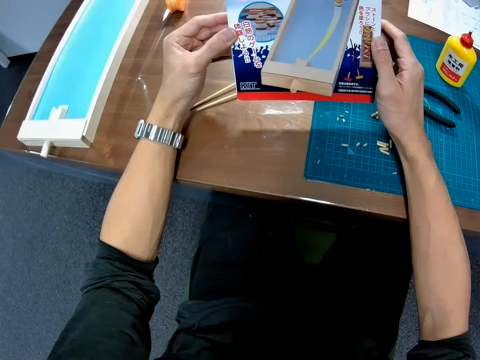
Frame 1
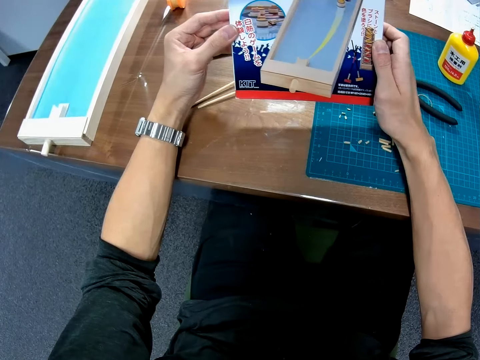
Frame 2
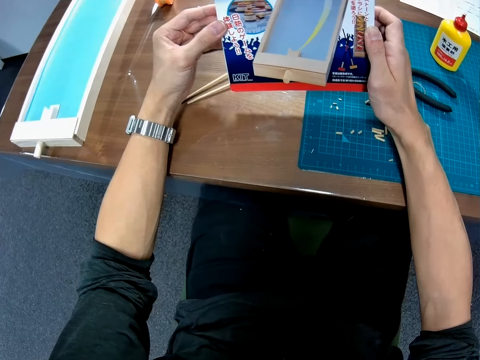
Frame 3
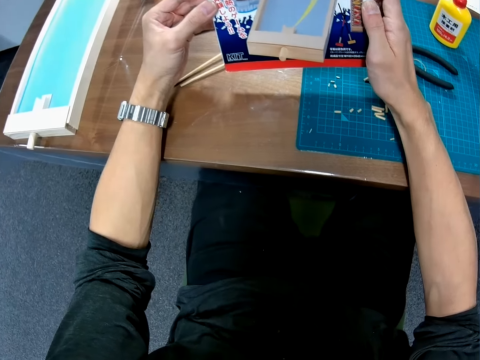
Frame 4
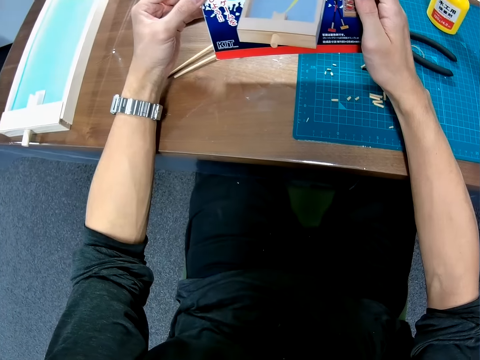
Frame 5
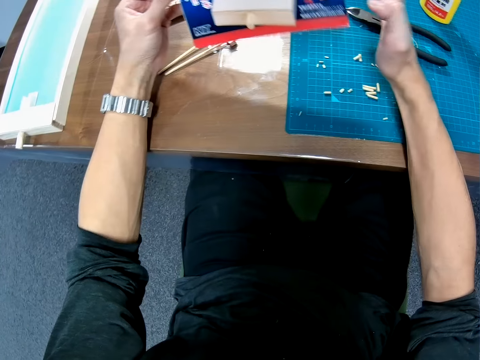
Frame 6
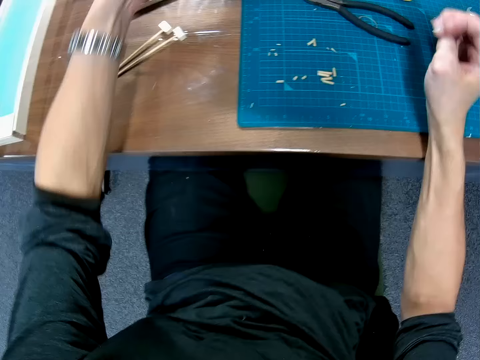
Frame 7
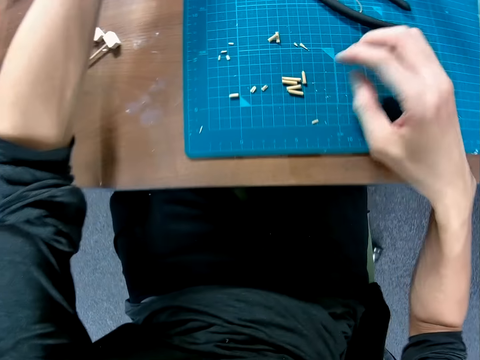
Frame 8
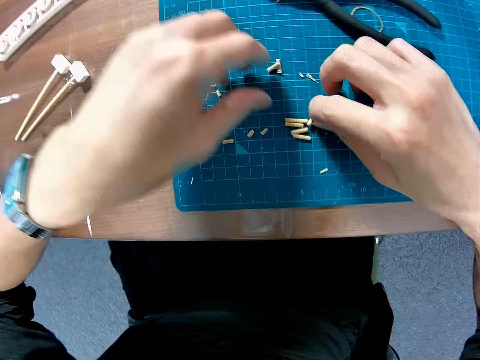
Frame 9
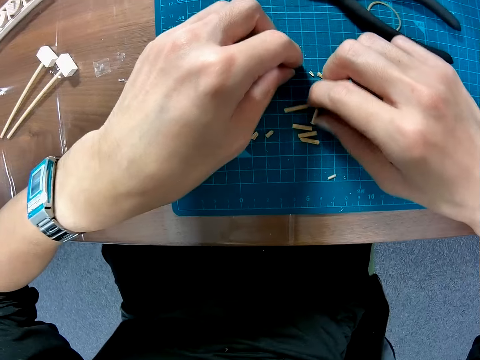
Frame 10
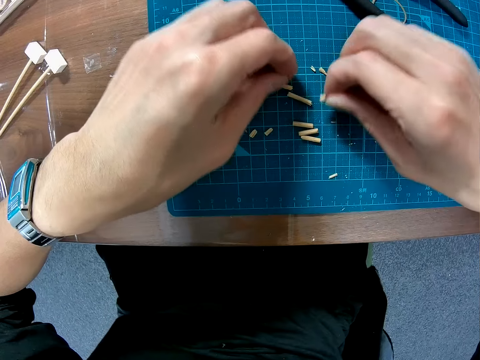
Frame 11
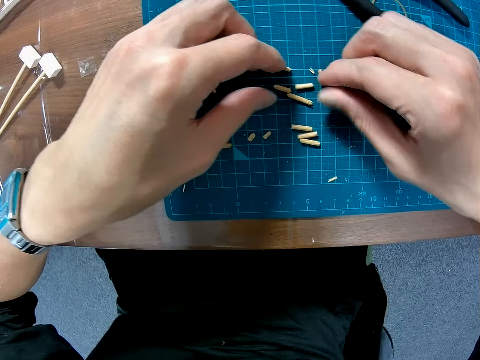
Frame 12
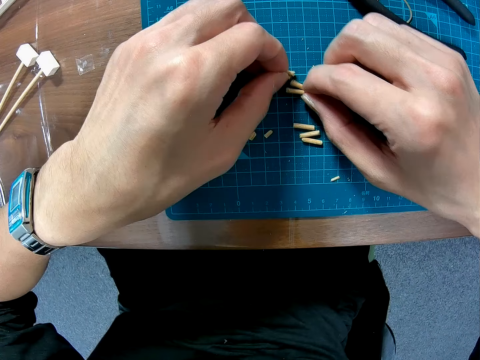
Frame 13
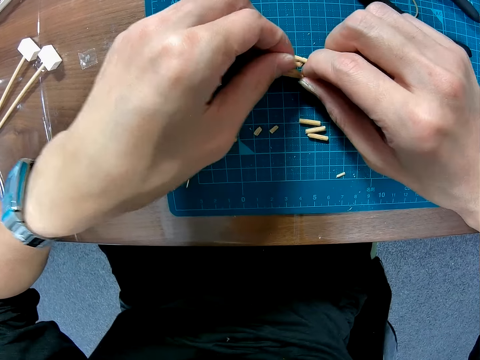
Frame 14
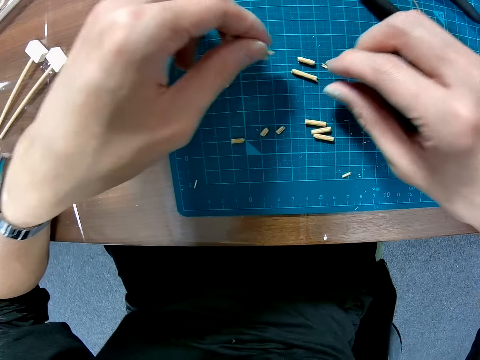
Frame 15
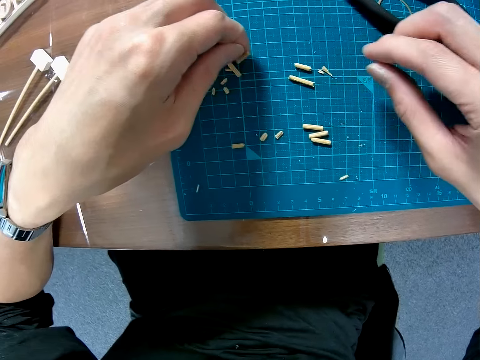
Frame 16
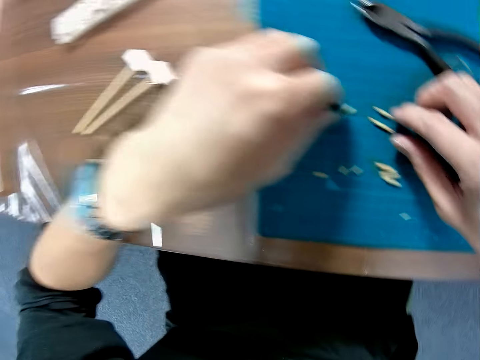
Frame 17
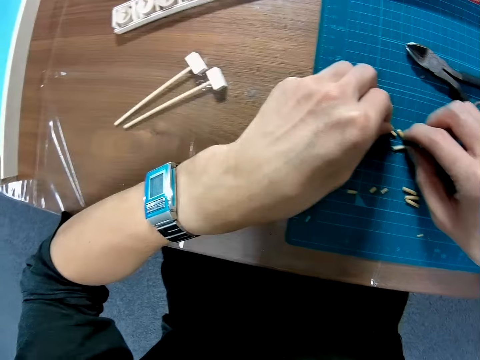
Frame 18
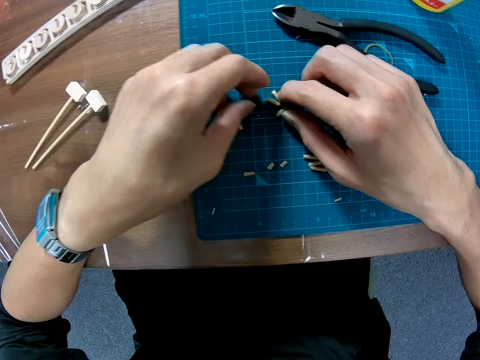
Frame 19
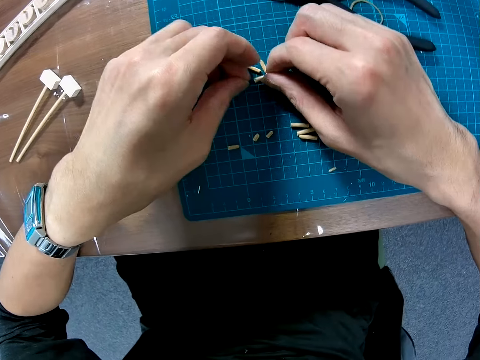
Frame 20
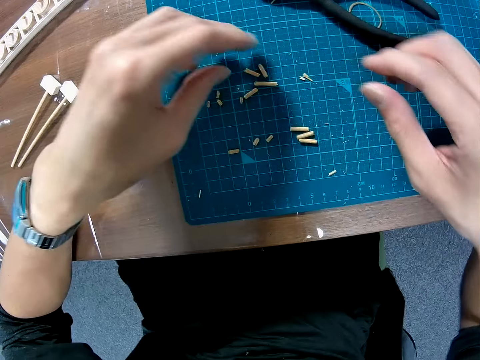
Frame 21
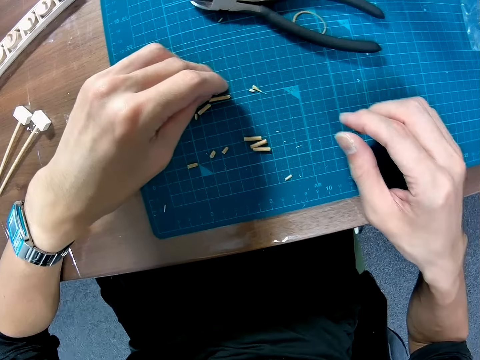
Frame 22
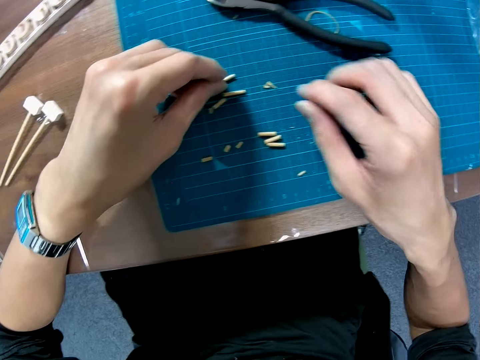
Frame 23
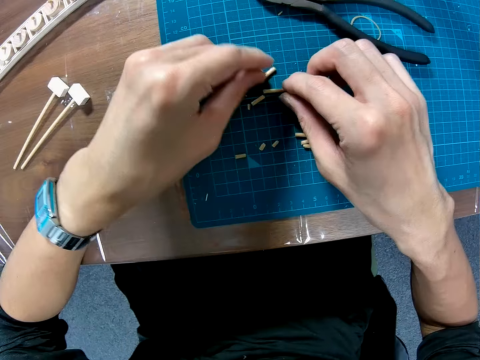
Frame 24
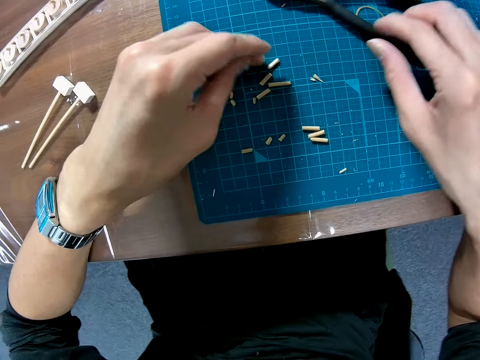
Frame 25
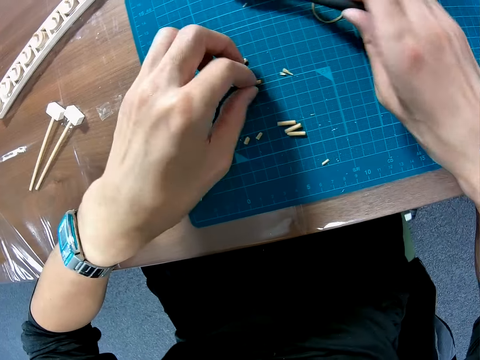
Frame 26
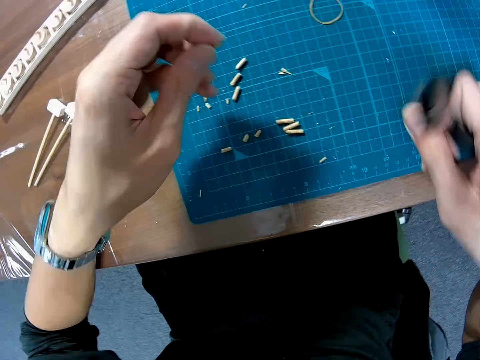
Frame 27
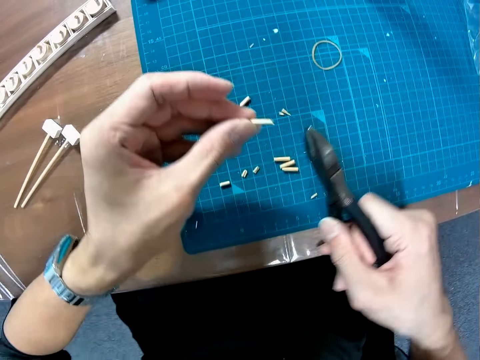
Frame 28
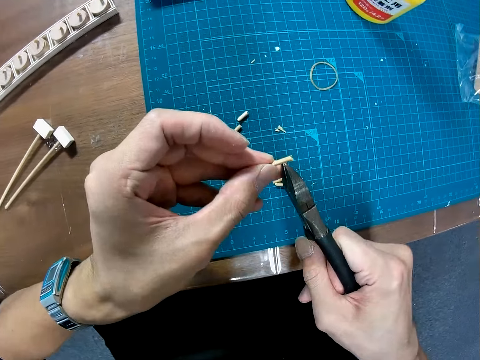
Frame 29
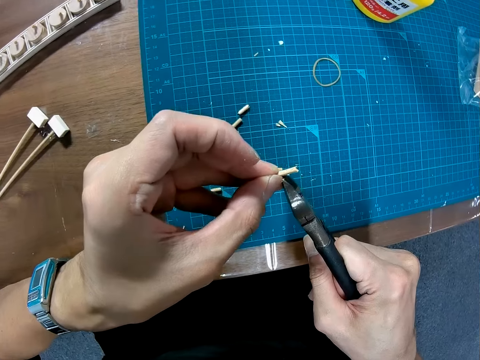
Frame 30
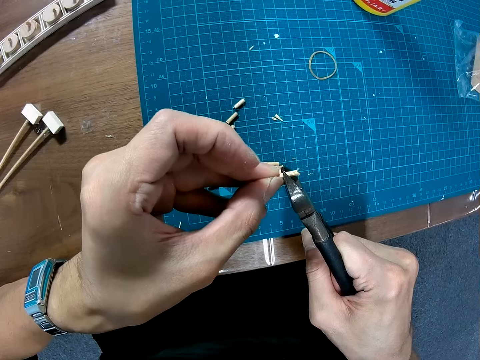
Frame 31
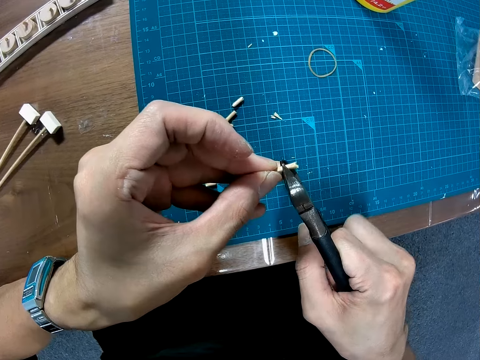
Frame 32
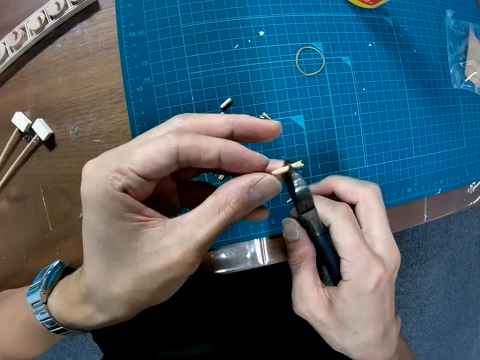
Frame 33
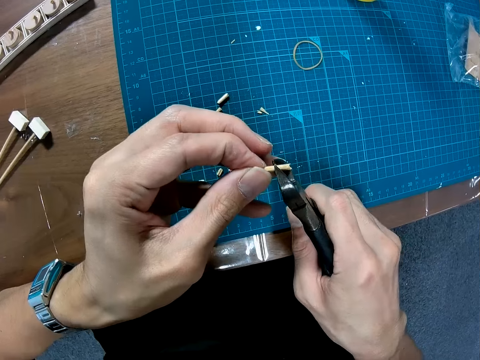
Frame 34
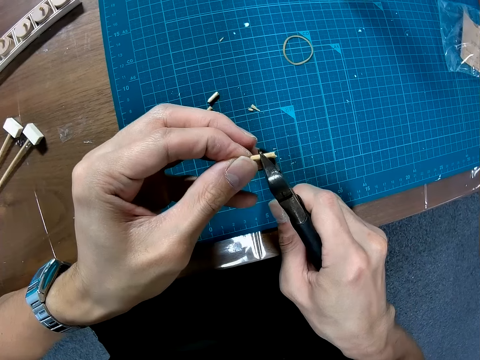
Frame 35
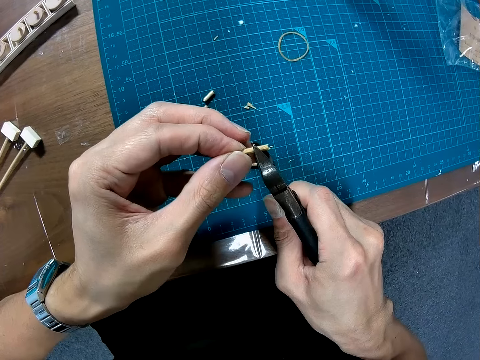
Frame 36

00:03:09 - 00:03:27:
The camera wearer holds the carton kit with both hands. He places the carton kit on the table. He drops the manual on the table. He picks up a piece of wood from the mat. He moves the pieces of the toy on the table with both hands. He picks up the pliers from the mat. He picks up a piece of the toy on the table with his left hand. He cuts the piece of wood with the pliers.

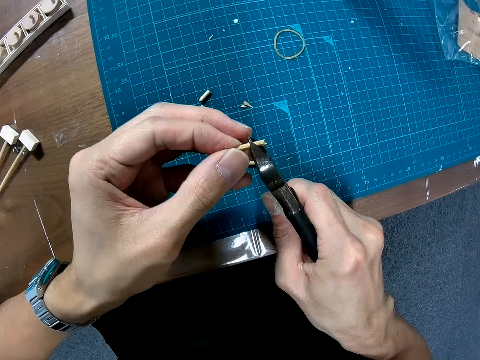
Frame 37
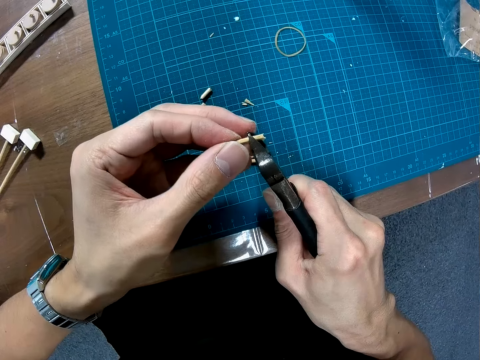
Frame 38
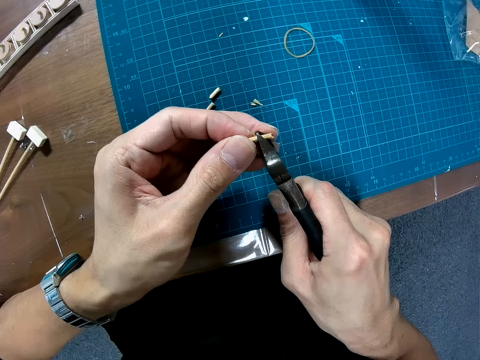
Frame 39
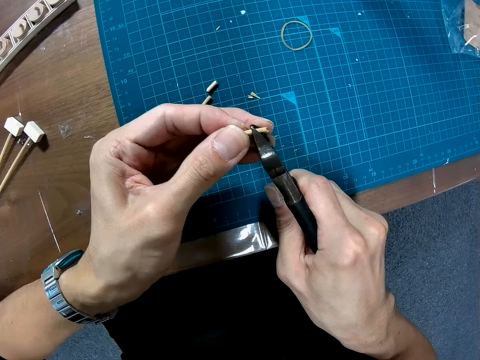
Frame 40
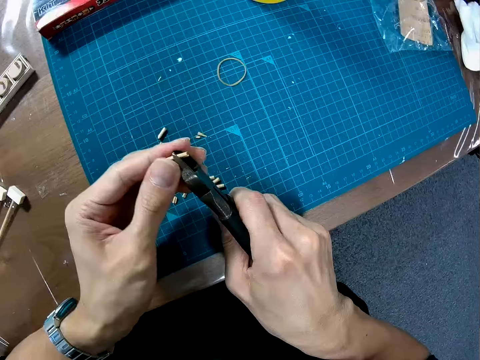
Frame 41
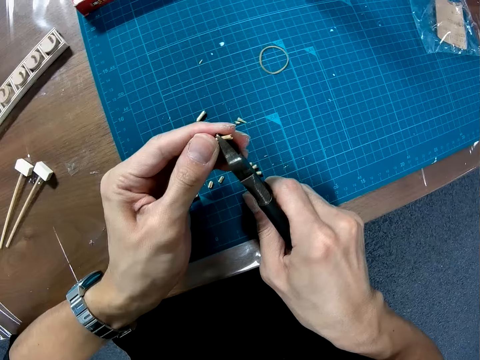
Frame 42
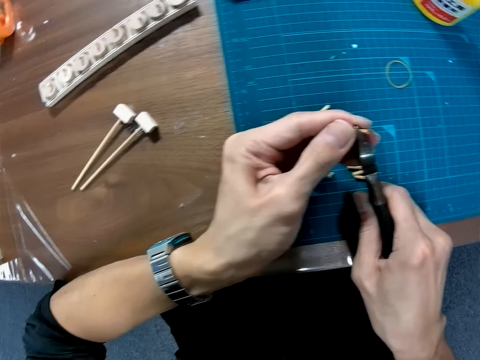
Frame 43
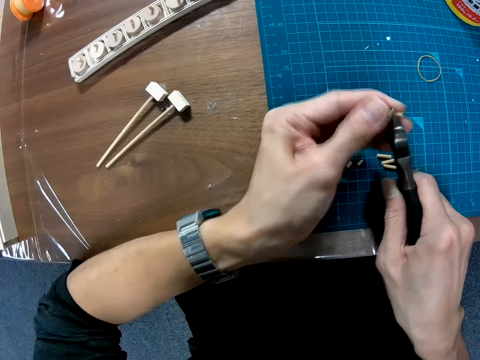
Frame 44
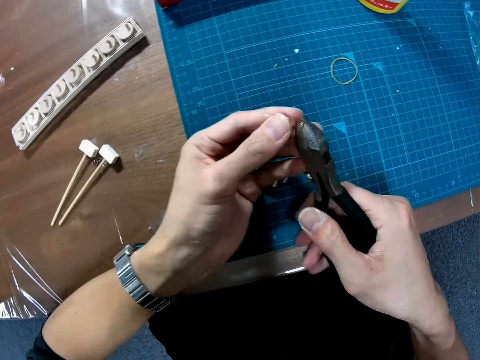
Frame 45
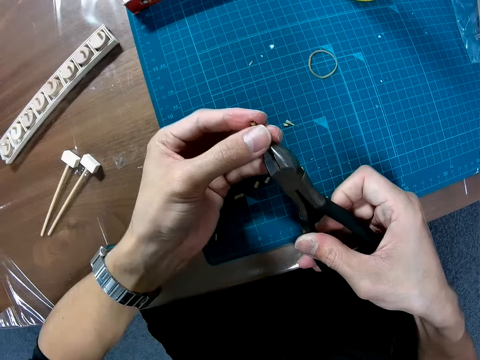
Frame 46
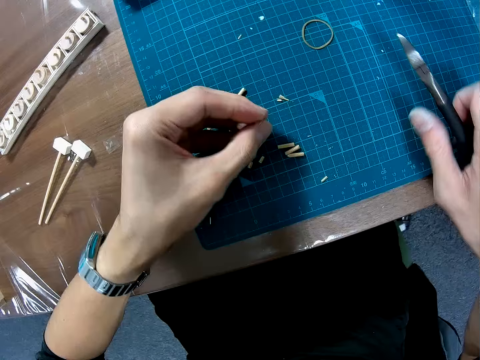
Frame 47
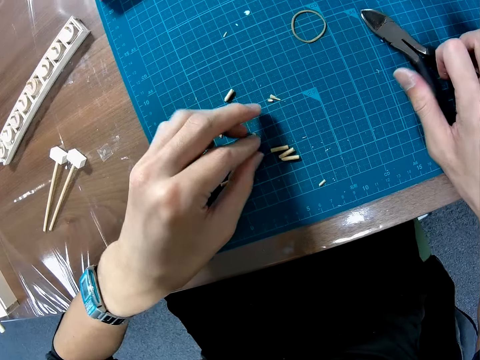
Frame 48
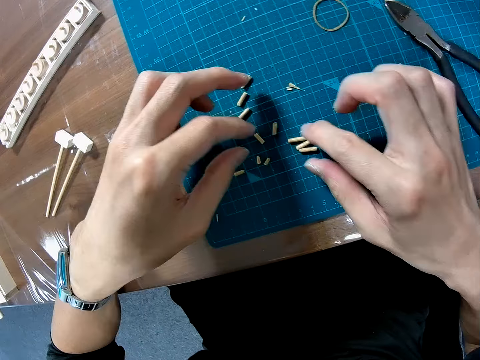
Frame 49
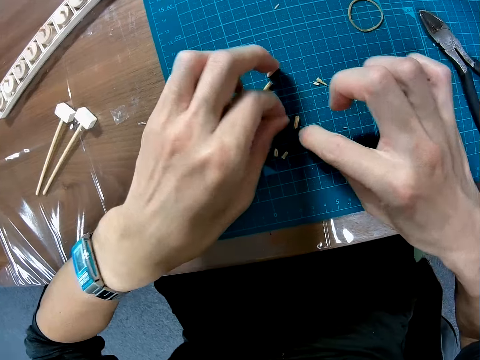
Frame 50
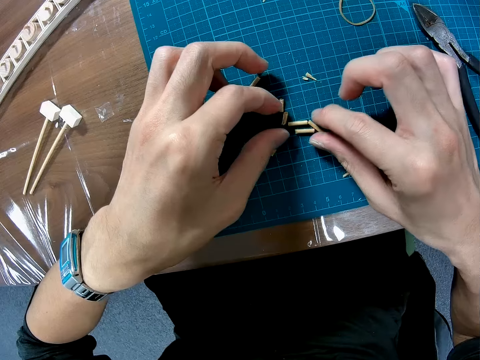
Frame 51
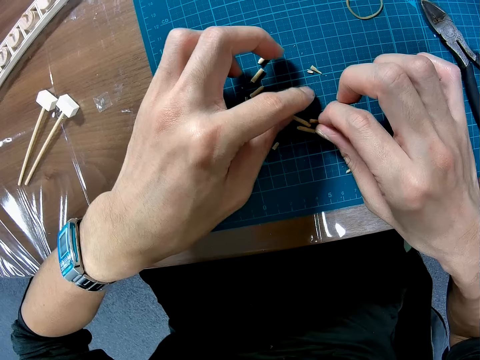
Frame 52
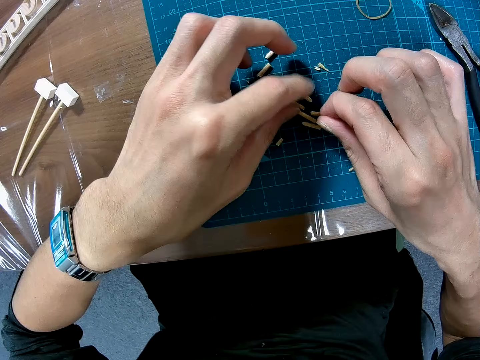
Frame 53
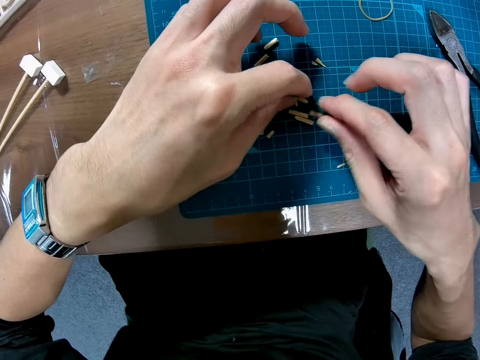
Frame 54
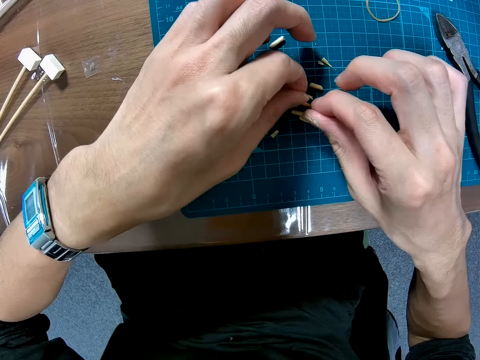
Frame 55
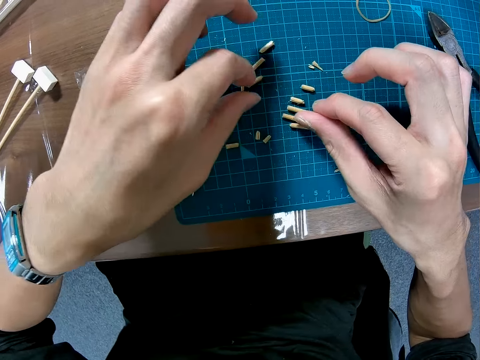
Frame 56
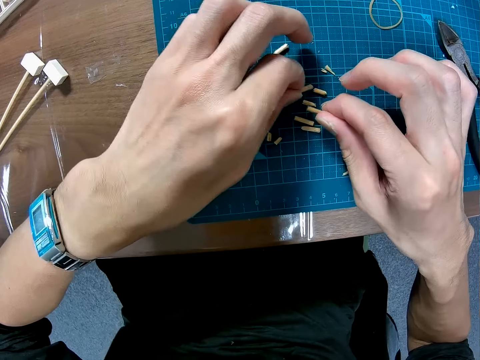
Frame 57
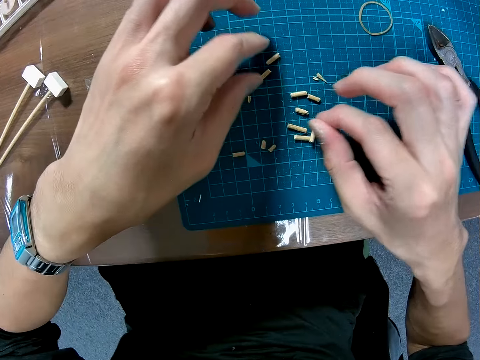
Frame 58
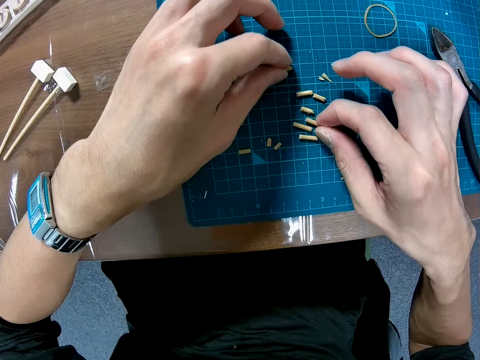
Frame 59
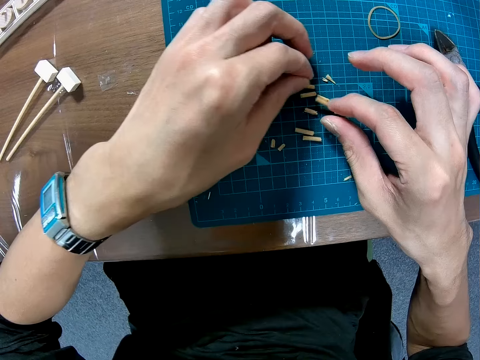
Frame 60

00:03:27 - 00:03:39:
The camera wearer holds the pieces of wood. He places the pliers on the mat. He drops the piece of the toy in his left hand on the table. He moves the pieces of the toy on the table with both hands. He arranges the pieces of wood on the mat.
